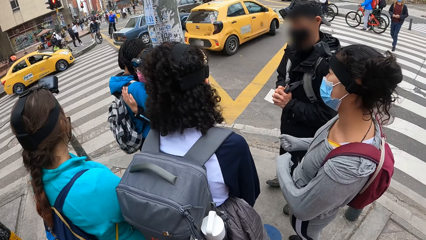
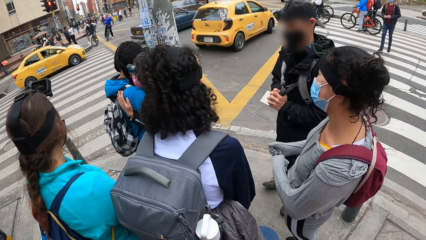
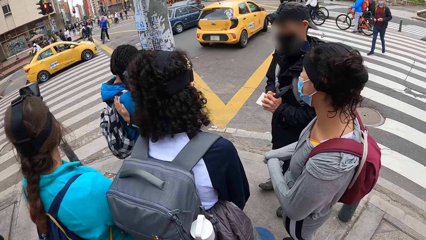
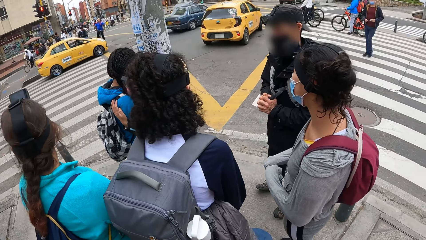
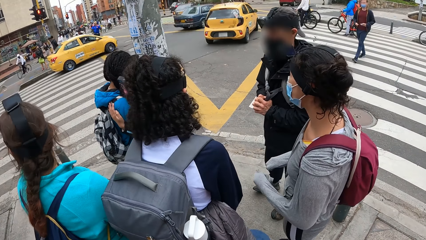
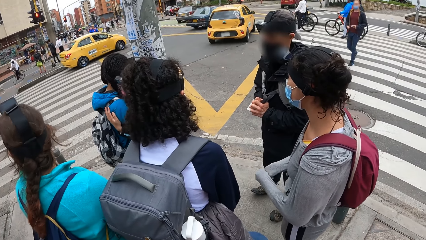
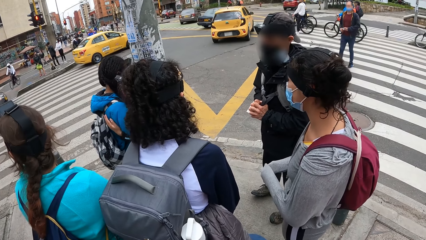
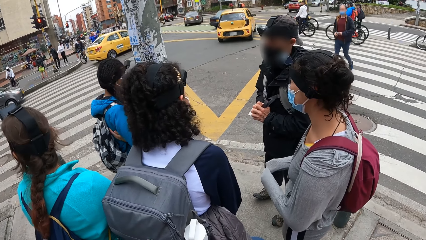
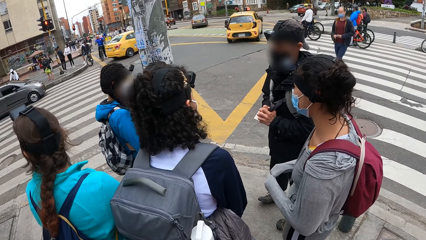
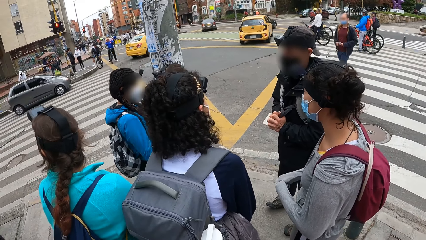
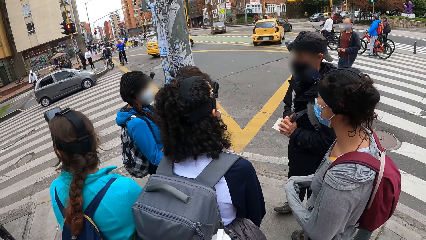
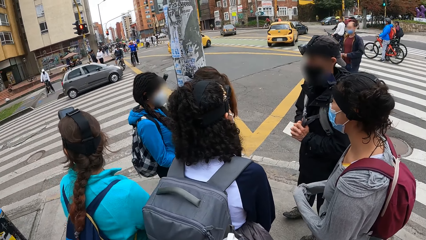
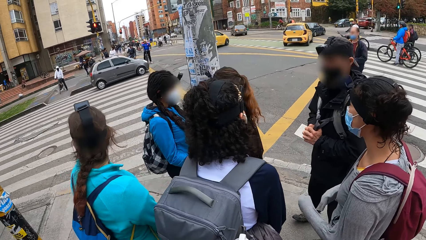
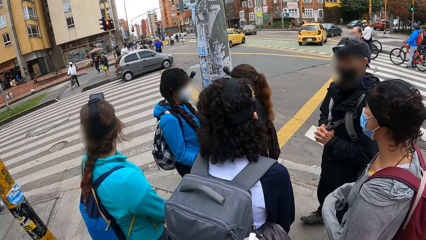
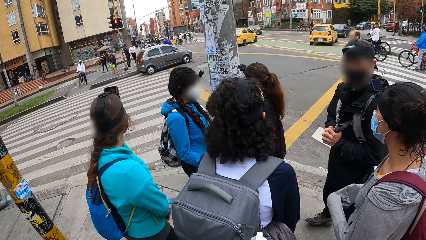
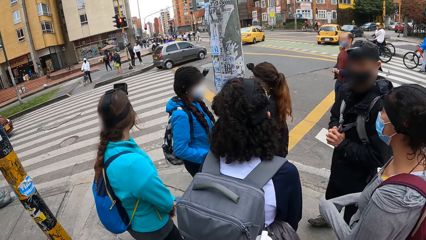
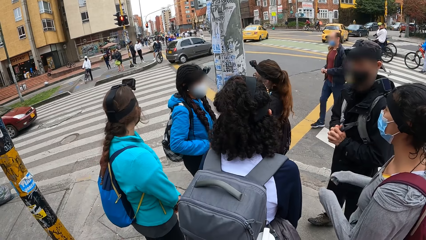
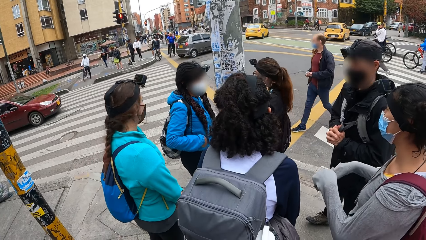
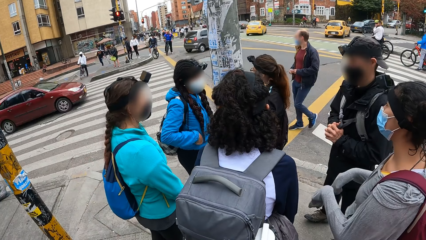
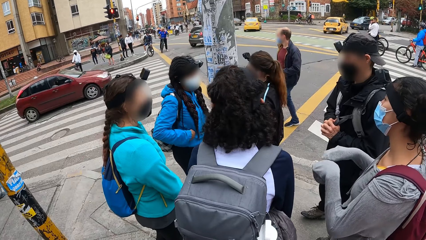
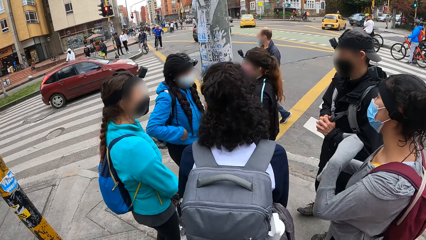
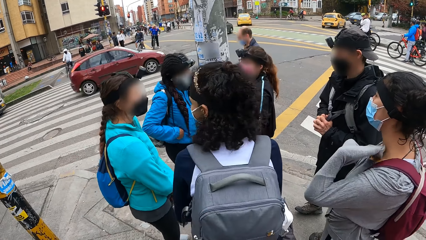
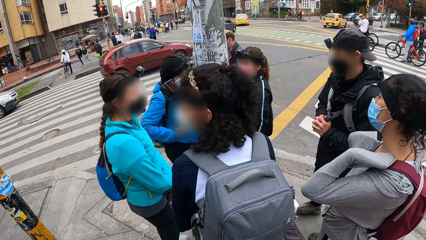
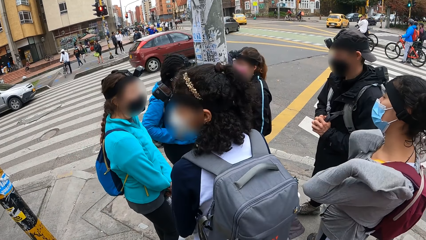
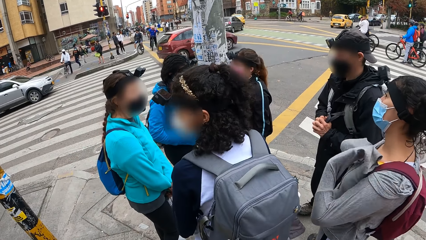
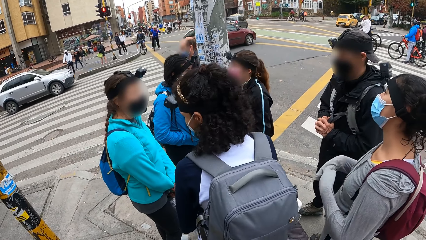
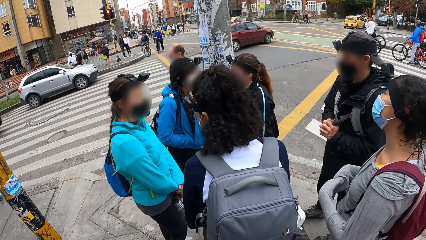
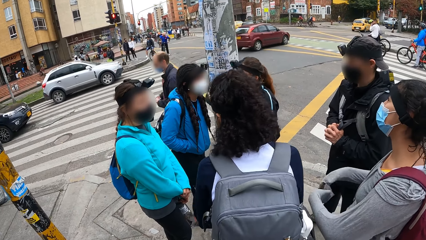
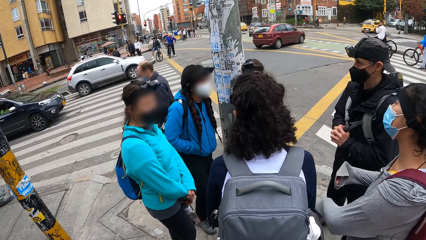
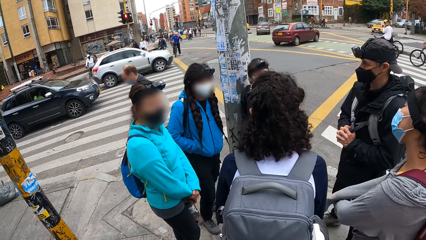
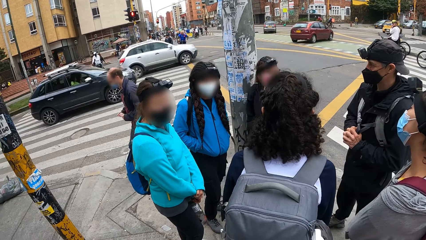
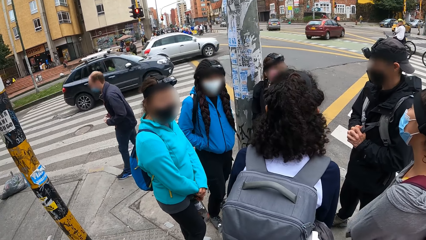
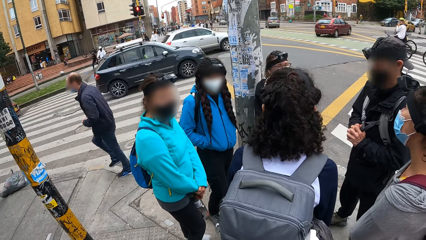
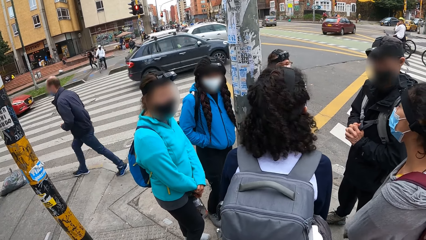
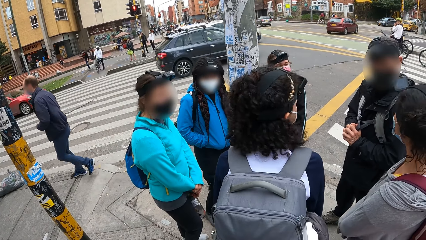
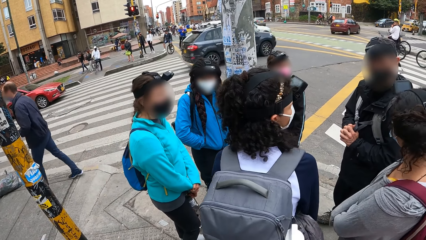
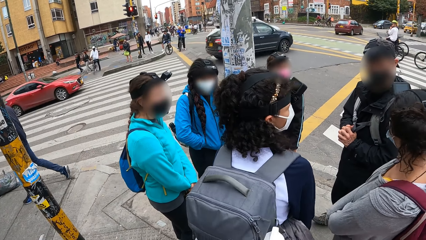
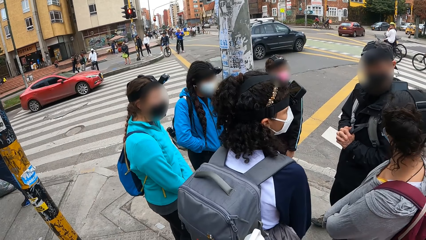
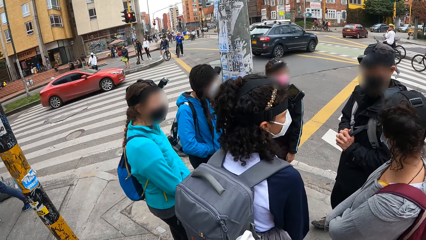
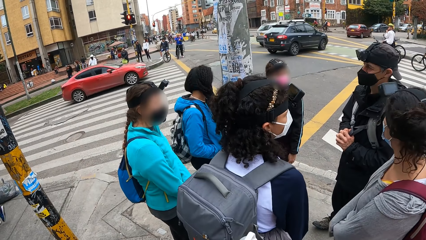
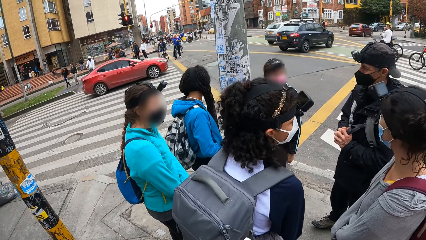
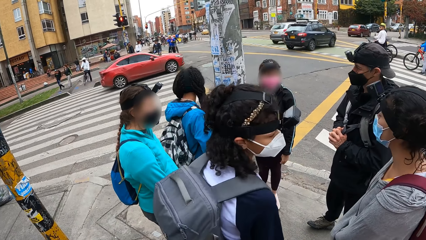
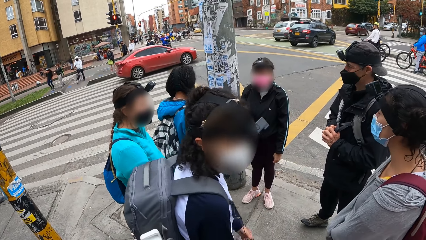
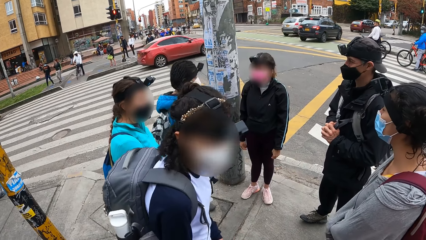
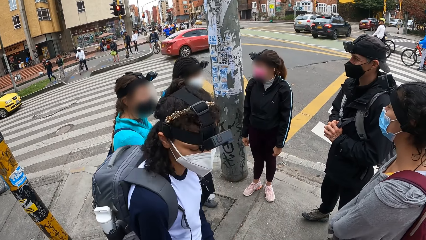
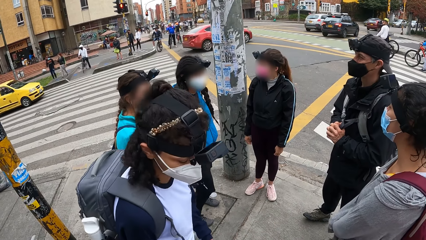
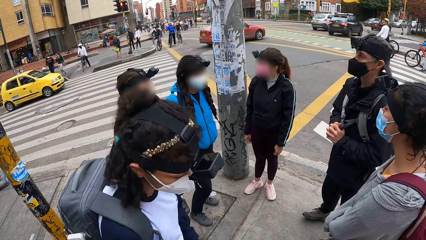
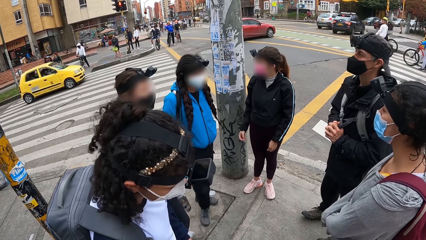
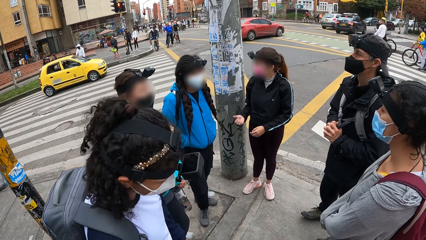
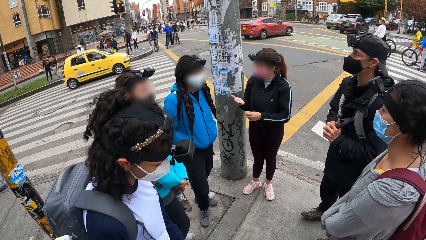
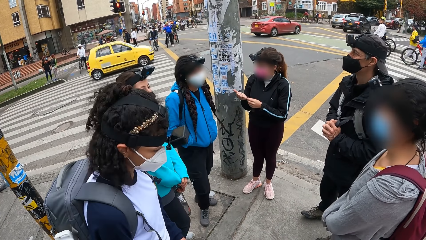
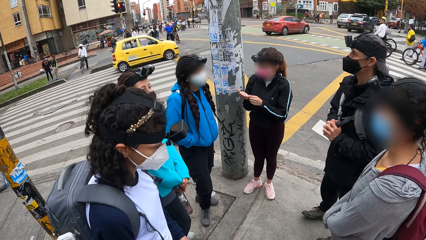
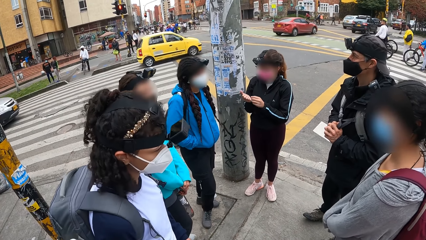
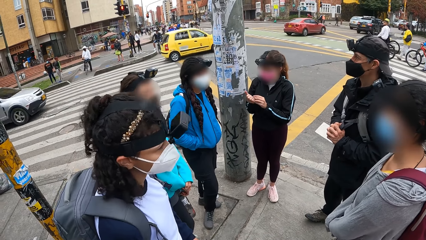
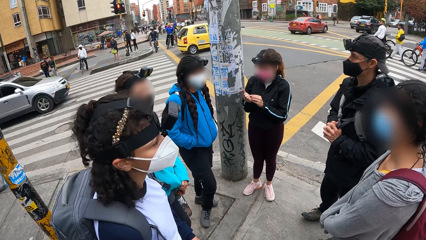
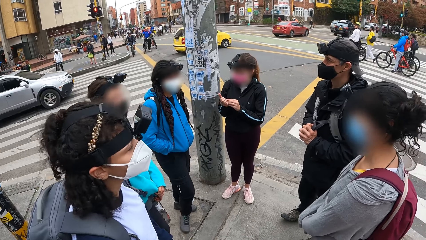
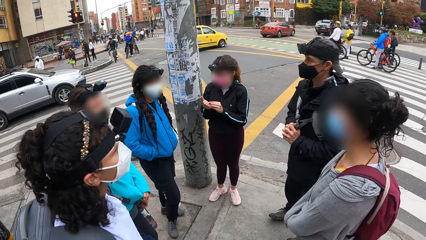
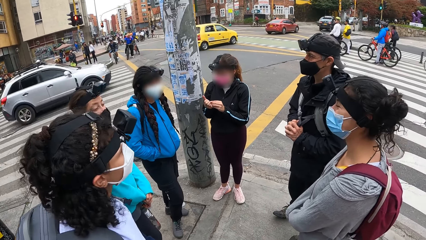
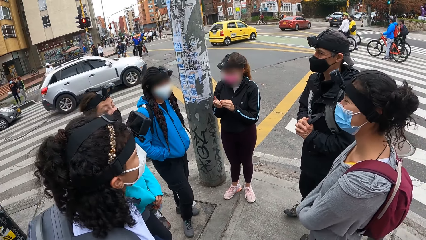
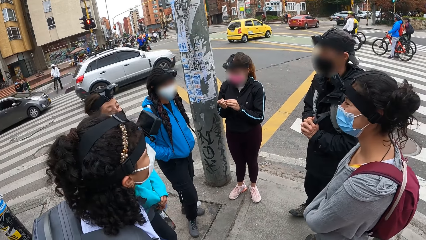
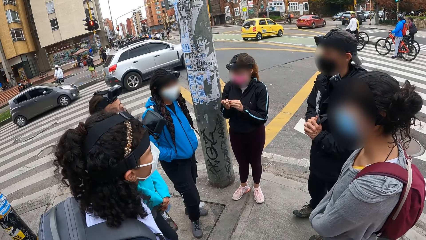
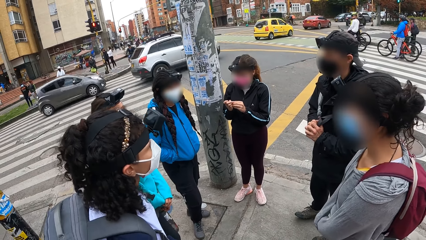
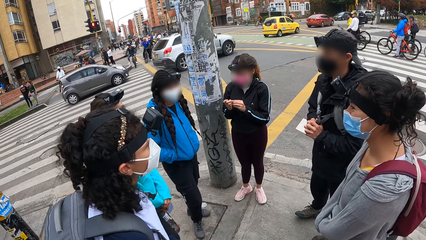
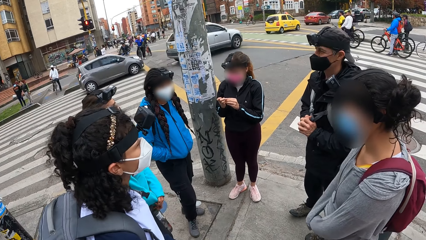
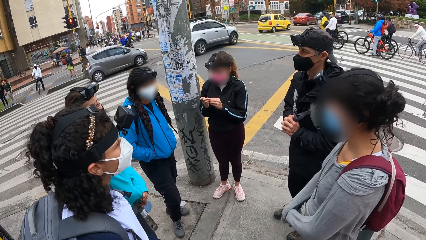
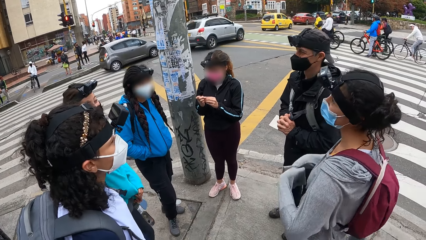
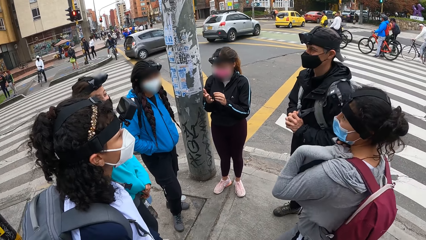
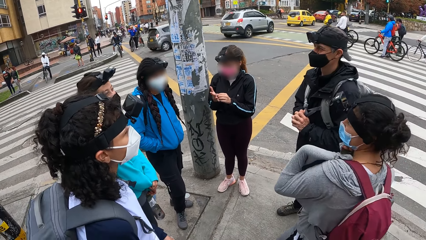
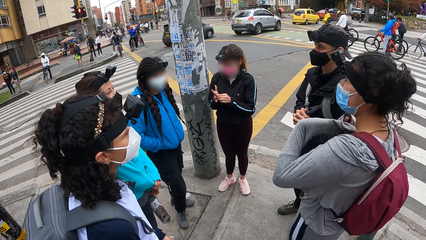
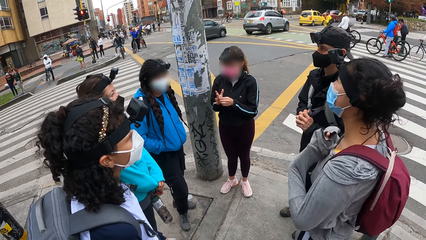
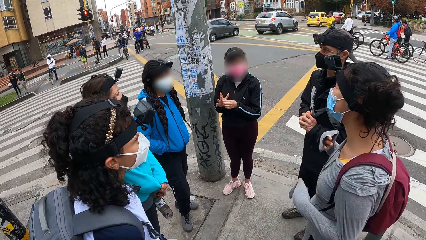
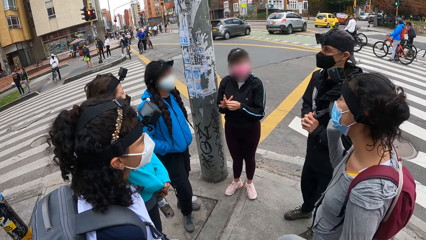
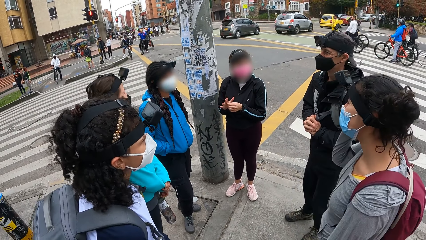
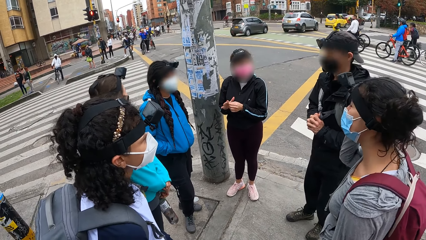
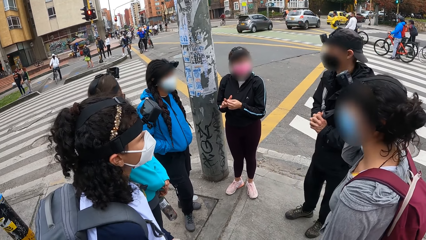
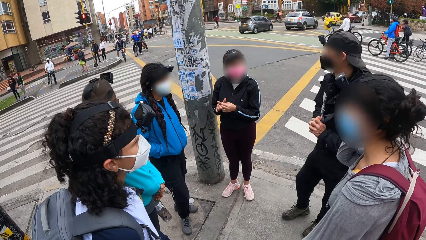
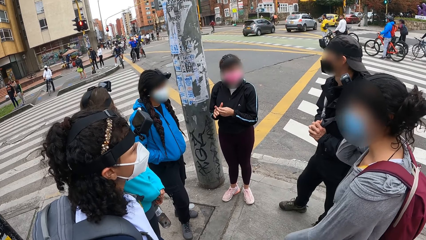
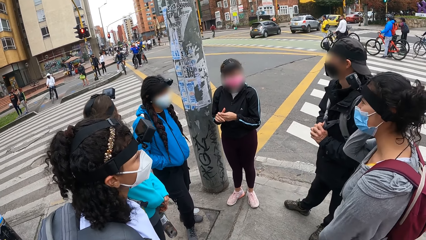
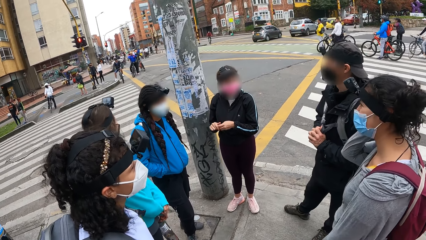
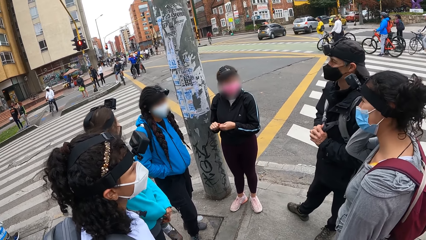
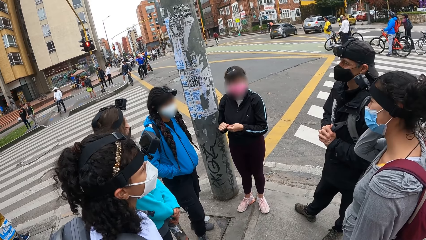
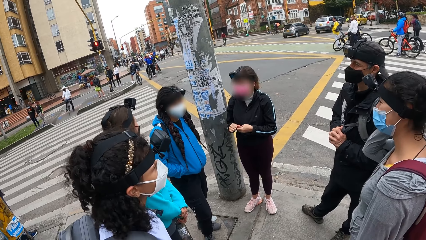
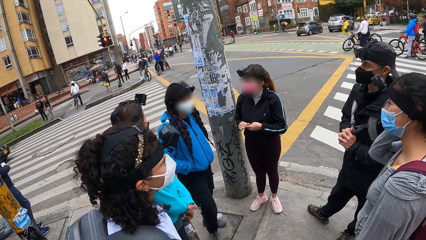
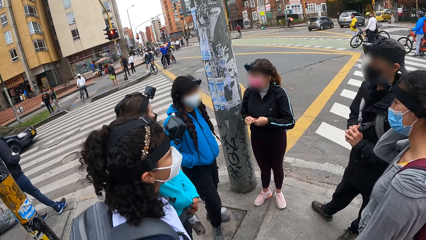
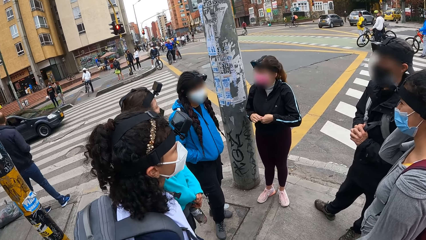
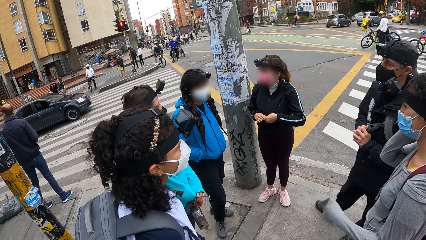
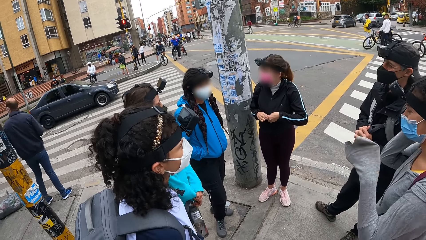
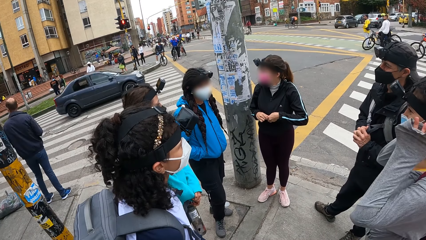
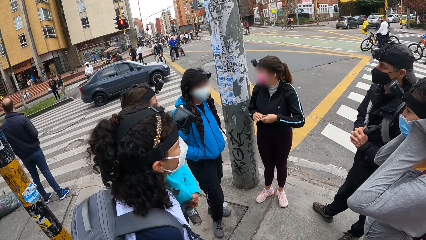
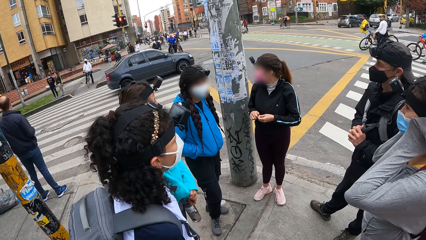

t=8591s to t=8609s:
The woman dips her hands in her jacket's pockets. Another woman picks her right palm with her left hand. The first woman moves around and touches hair.
